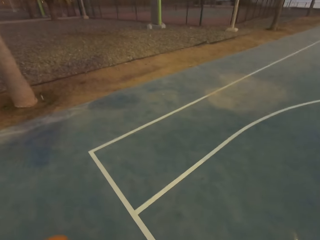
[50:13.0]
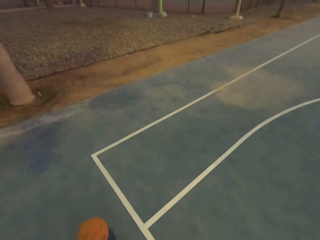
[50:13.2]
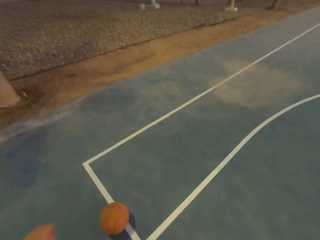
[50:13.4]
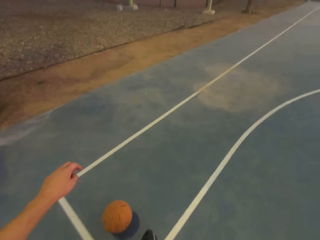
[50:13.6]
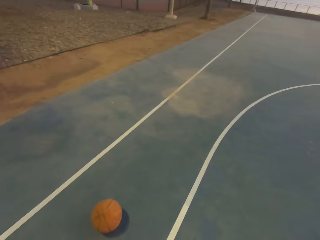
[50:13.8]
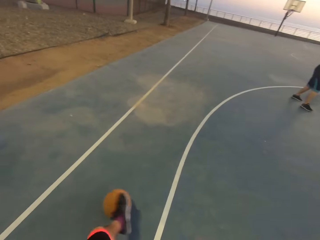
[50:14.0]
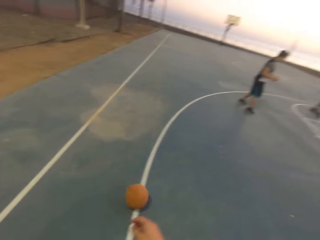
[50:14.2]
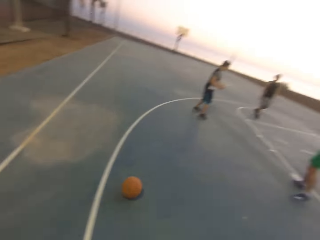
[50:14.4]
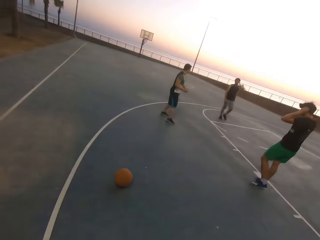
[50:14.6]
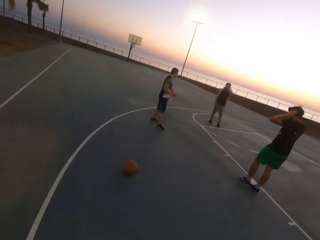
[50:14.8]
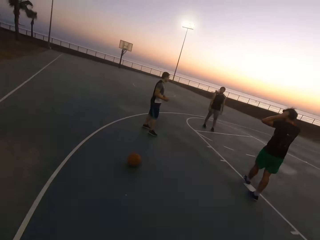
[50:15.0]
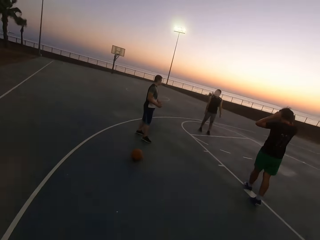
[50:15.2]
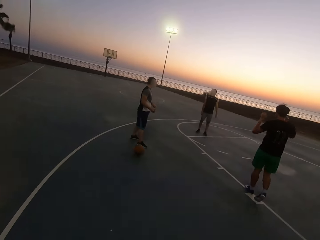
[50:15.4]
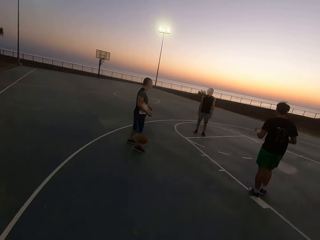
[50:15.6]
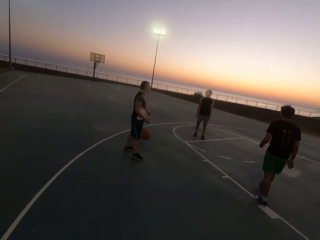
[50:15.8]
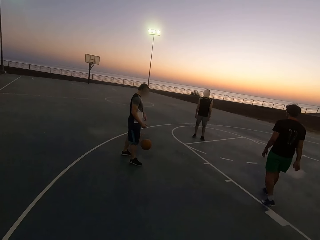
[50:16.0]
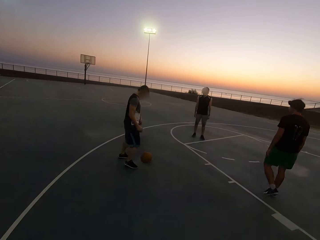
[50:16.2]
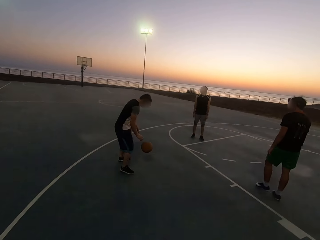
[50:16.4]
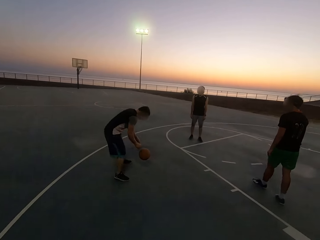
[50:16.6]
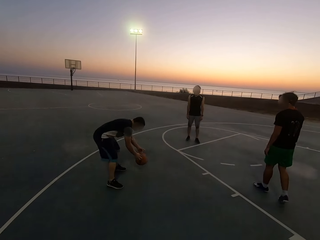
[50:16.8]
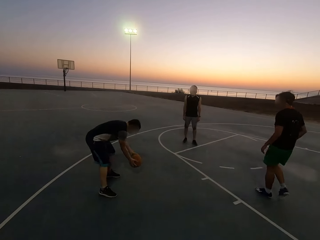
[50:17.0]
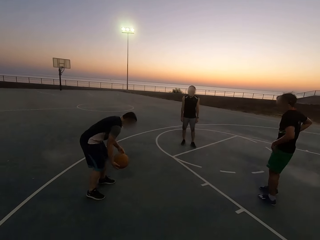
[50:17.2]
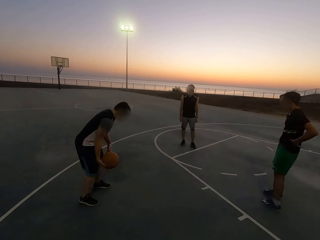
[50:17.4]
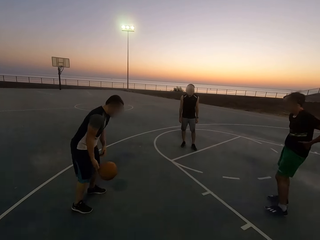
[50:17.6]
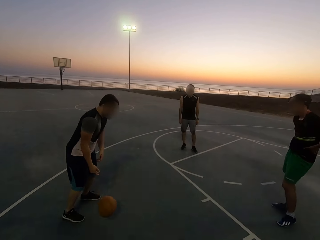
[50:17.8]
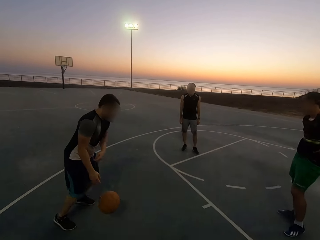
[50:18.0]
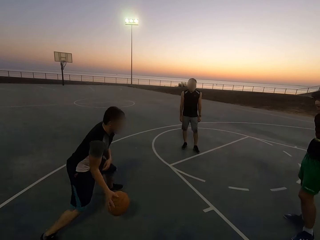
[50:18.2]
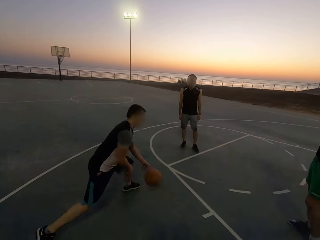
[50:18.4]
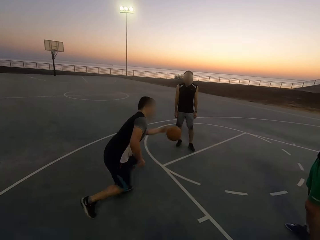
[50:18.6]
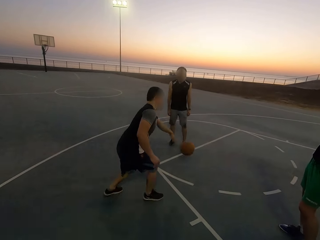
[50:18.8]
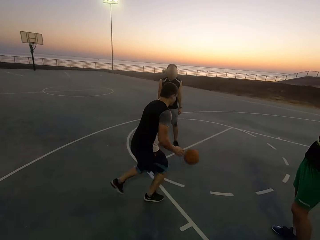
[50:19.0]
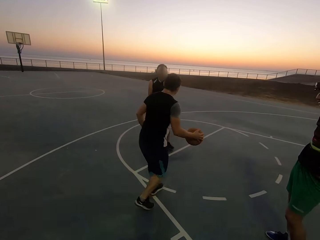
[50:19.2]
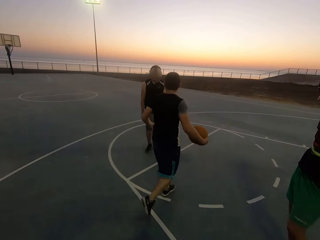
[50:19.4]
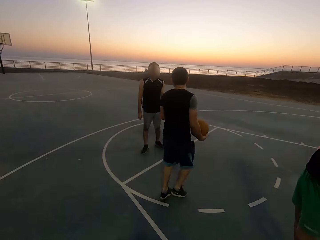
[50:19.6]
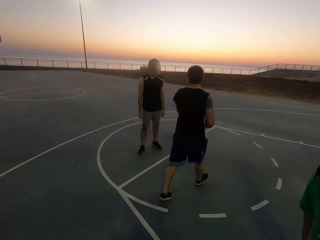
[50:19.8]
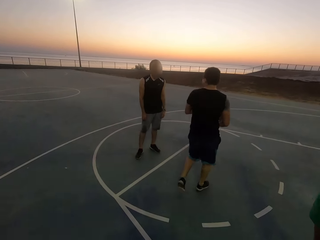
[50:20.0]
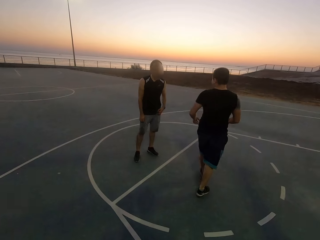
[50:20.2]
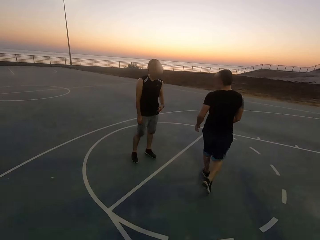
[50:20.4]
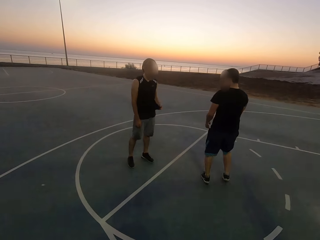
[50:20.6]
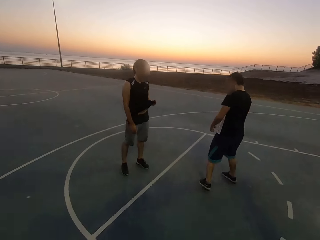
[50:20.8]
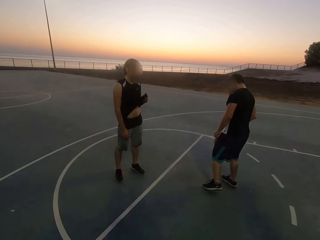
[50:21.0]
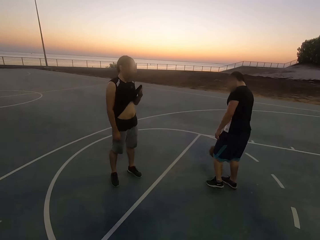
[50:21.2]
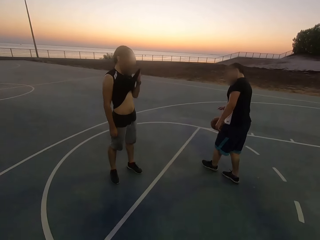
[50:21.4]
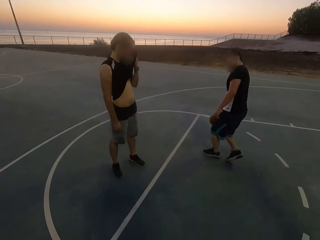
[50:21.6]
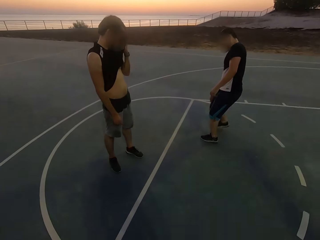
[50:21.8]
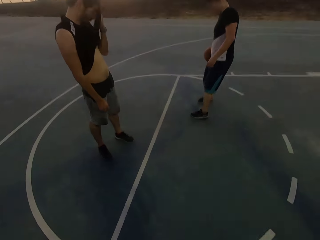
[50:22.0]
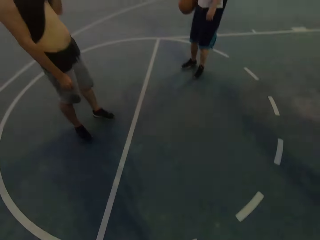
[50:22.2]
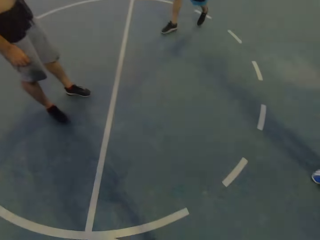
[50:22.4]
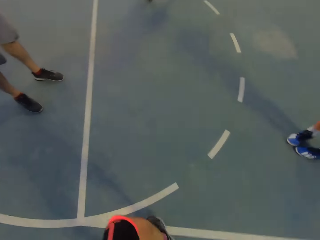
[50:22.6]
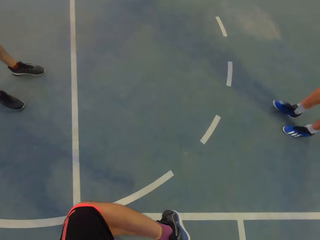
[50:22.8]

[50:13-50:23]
The camera wearer kicks the ball. A man picks up the ball. The man dribbles the ball. Another man wipes his face with his shirt.

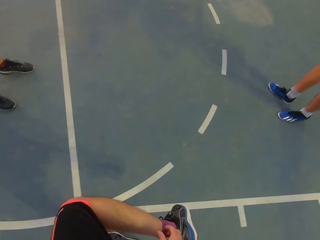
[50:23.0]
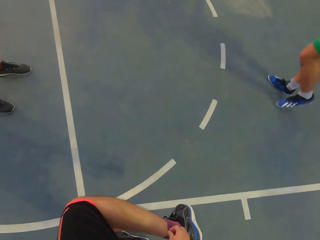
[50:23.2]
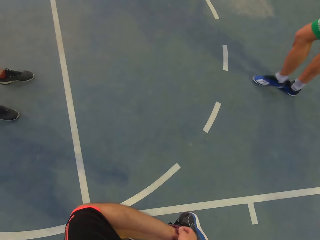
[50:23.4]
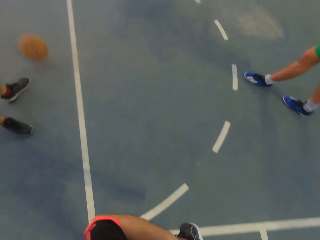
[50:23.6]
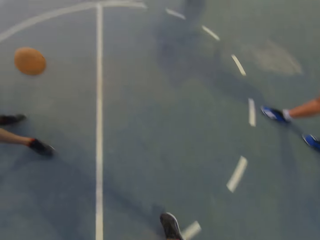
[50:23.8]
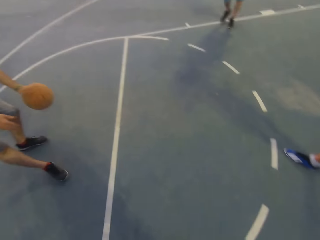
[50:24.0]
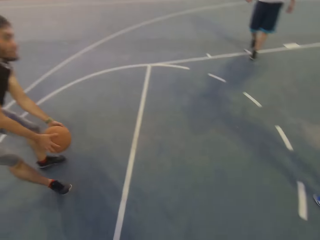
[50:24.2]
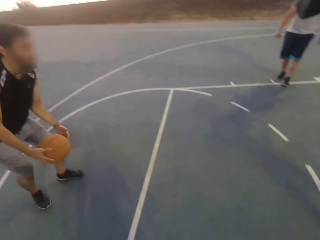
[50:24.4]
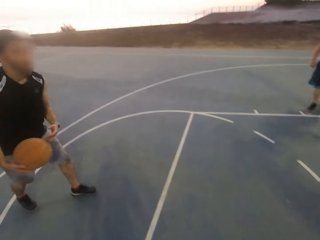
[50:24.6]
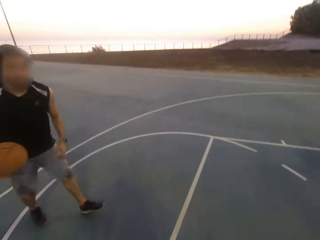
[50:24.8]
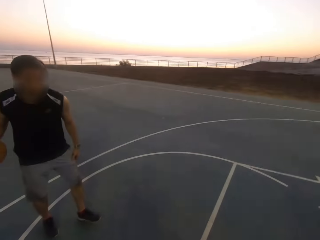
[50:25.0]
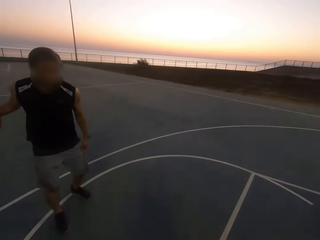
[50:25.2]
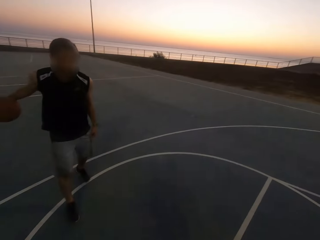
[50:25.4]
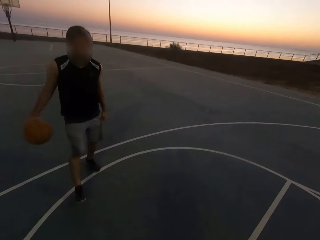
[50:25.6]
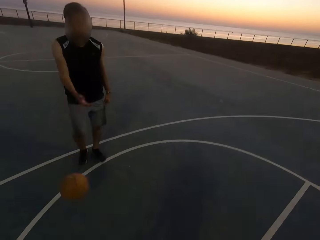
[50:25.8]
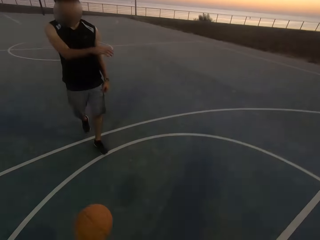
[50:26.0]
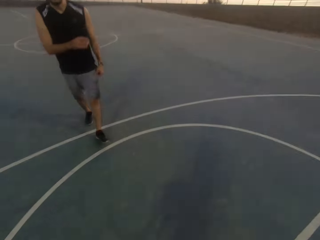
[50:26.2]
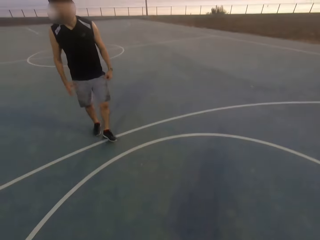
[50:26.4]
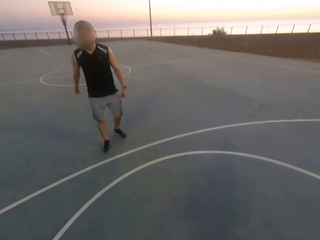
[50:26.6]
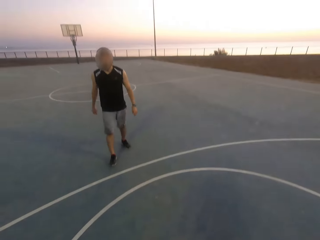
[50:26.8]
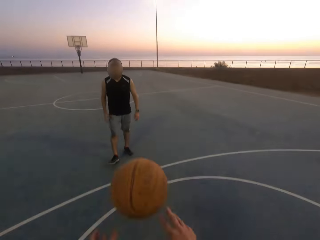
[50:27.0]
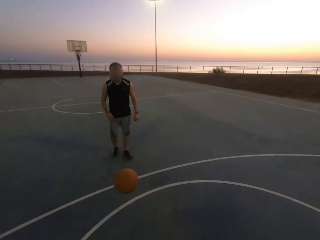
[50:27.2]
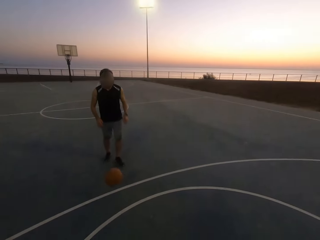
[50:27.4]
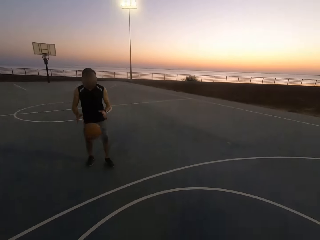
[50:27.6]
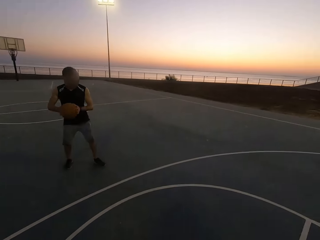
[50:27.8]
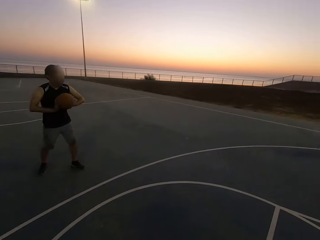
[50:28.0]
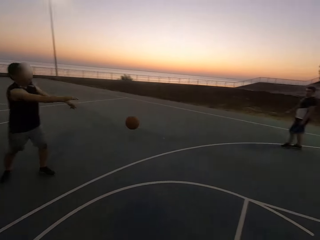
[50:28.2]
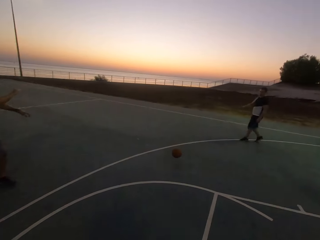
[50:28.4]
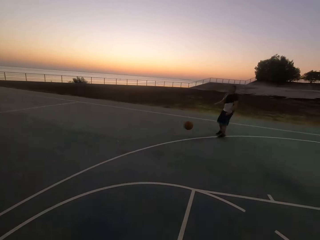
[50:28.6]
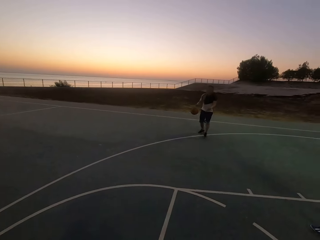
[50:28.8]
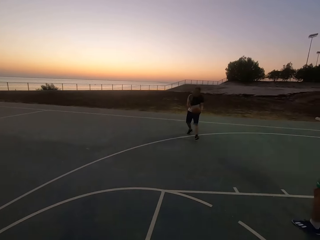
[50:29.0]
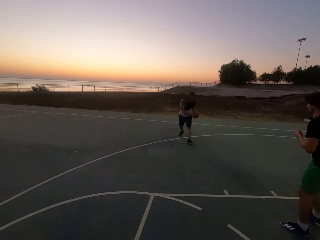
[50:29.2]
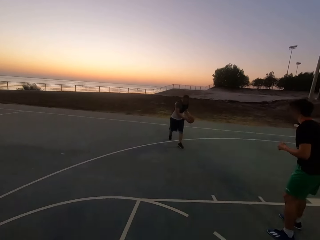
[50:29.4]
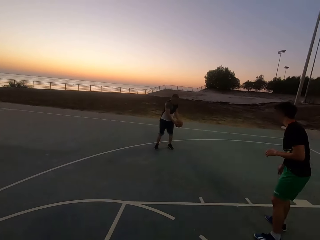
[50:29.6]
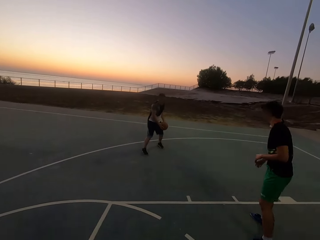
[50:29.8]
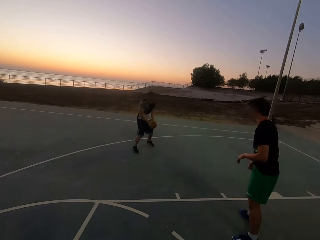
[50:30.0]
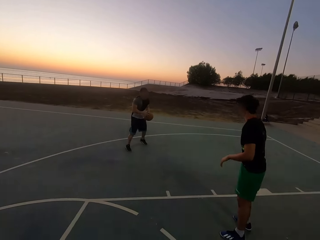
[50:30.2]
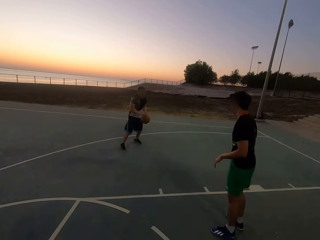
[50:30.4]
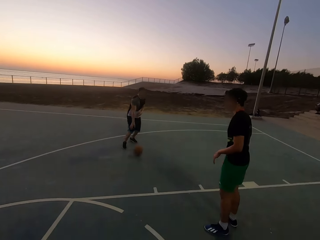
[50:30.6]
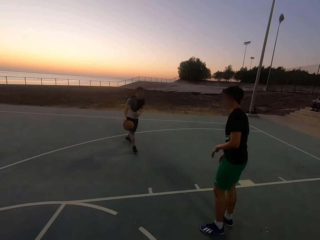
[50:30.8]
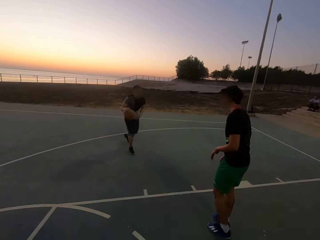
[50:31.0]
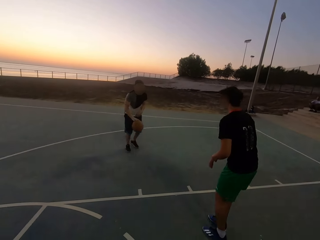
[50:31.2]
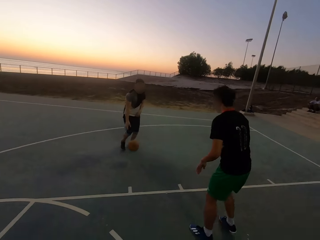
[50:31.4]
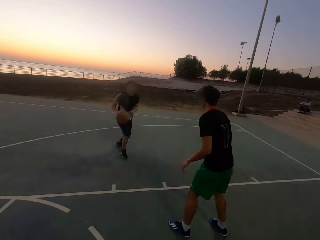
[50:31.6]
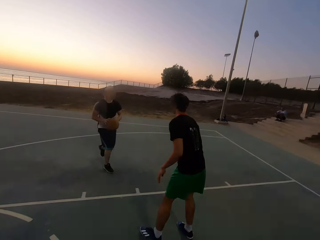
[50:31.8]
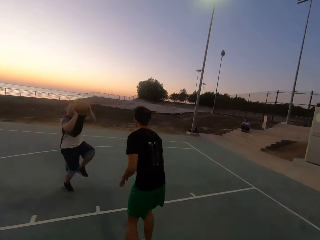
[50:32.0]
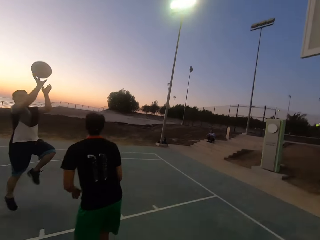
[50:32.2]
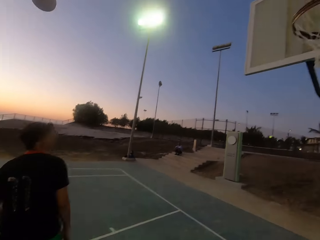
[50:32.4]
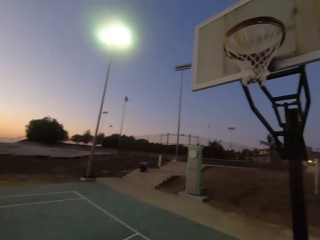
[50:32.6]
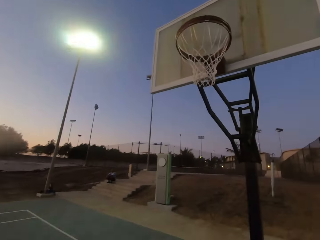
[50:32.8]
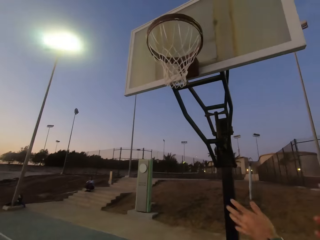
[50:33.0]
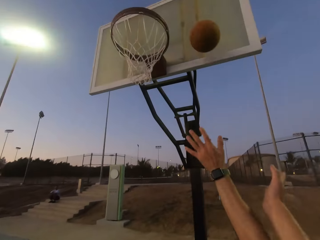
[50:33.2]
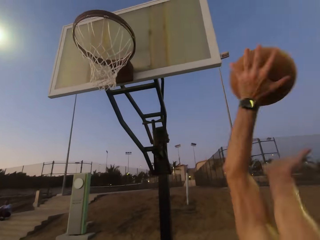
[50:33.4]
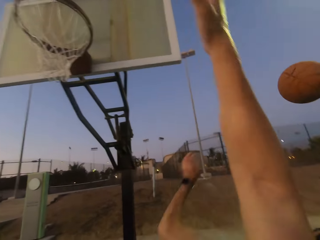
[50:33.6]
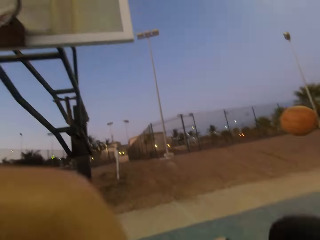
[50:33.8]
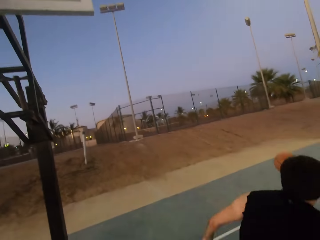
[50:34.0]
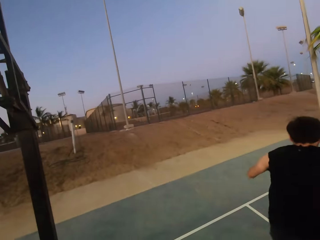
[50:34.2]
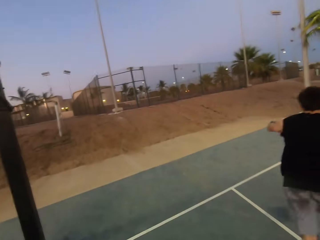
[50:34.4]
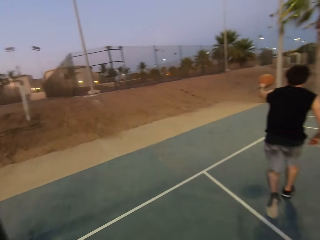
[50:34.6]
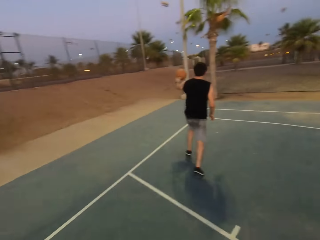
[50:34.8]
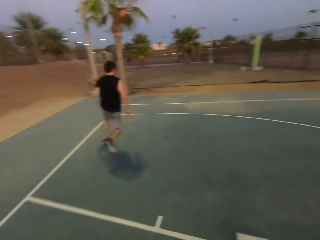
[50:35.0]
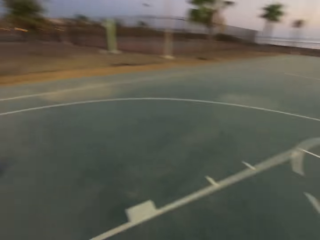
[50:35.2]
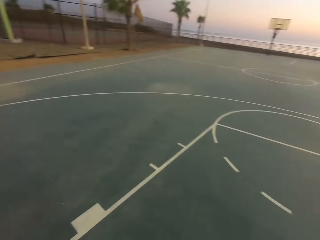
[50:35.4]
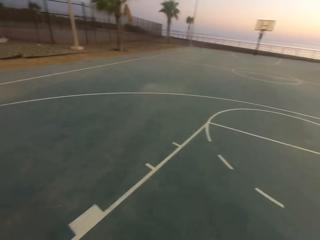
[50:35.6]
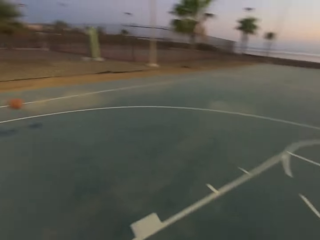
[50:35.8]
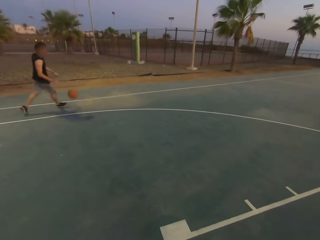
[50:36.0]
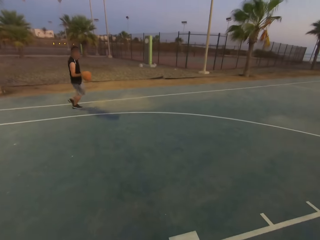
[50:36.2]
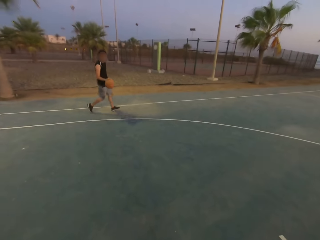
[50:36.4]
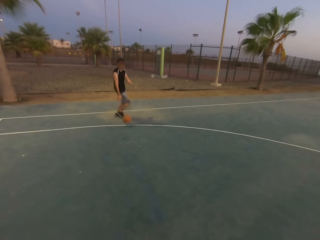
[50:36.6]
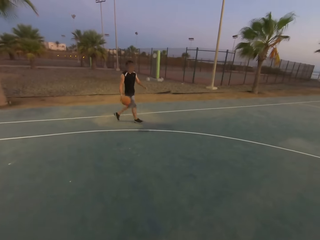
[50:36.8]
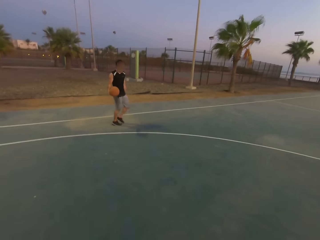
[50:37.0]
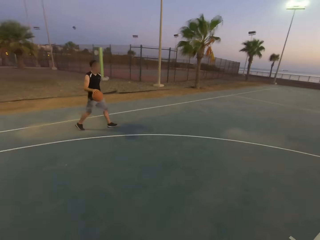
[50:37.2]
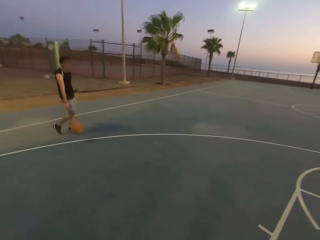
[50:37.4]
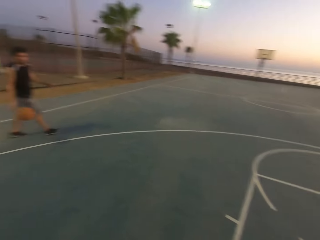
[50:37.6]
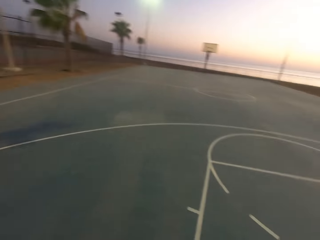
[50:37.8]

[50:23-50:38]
A man throws the ball to another man. The other man picks up the ball and throws the ball to the camera wearer. The camera wearer throws the ball to the other man. The other man picks up the ball and throws the ball to the first man. The first man picks up the ball, holds the ball, and dribbles the ball. Another man shields. The first man jumps and throws the ball in the hoop. The second man taps the ball, runs for the ball, picks up the ball, and dribbles the ball. The camera wearer looks around.
